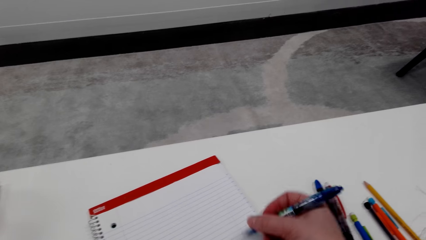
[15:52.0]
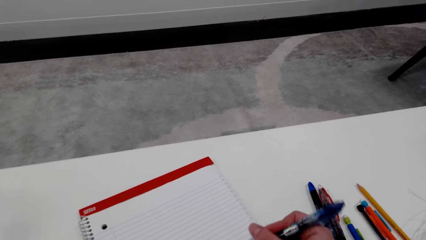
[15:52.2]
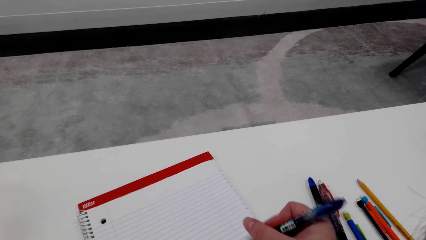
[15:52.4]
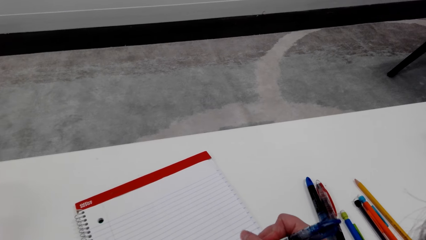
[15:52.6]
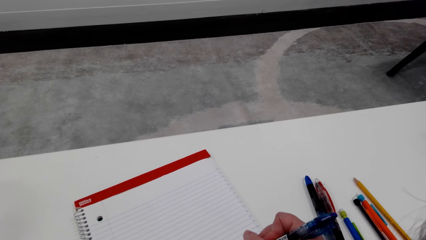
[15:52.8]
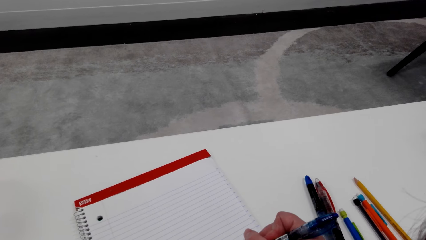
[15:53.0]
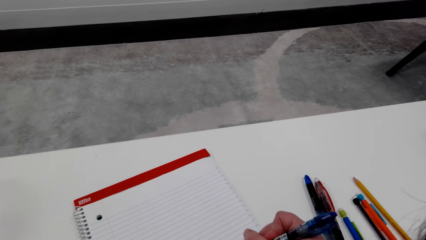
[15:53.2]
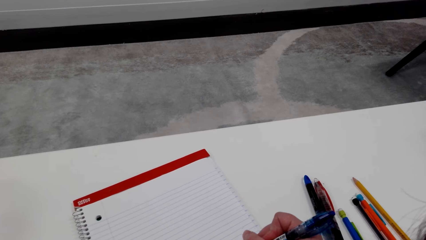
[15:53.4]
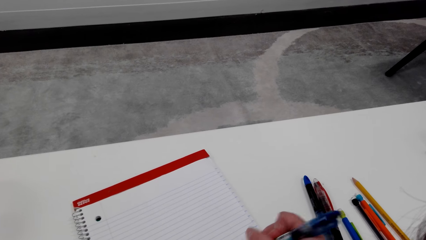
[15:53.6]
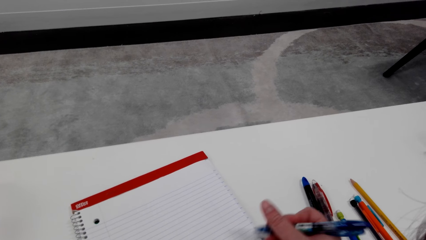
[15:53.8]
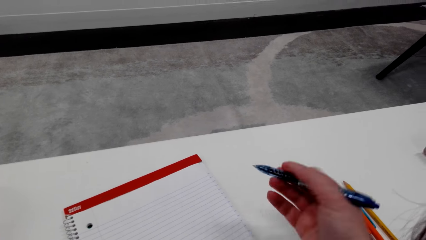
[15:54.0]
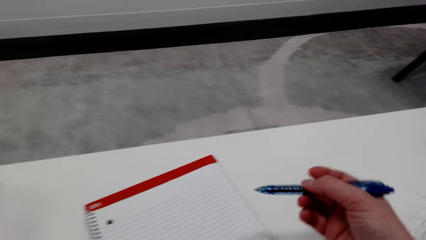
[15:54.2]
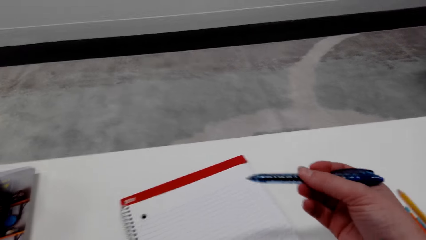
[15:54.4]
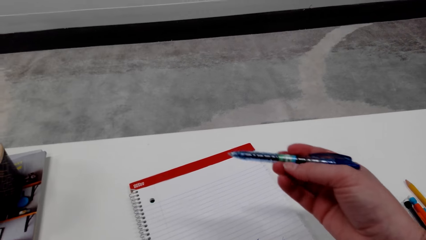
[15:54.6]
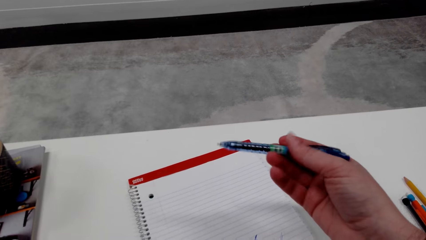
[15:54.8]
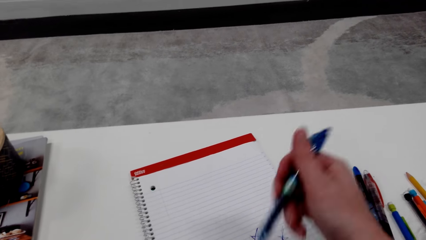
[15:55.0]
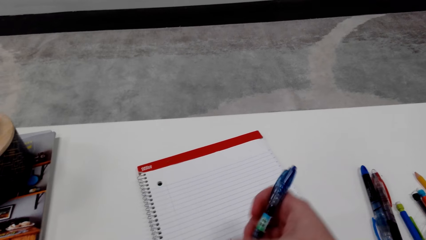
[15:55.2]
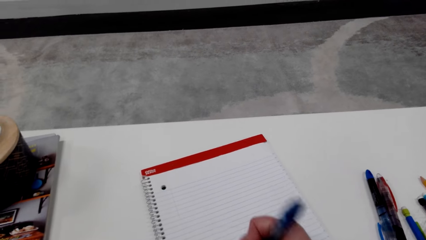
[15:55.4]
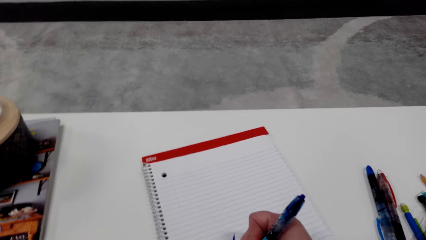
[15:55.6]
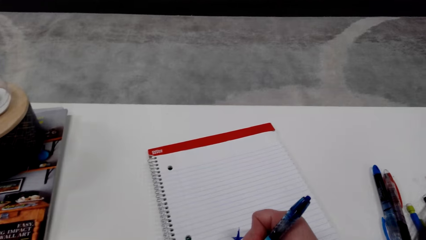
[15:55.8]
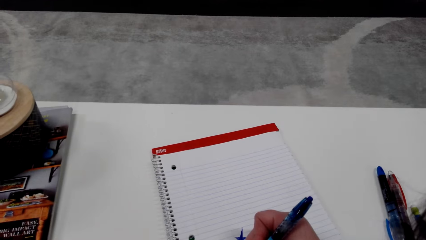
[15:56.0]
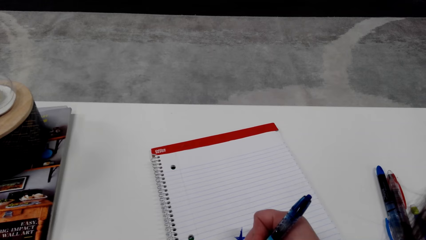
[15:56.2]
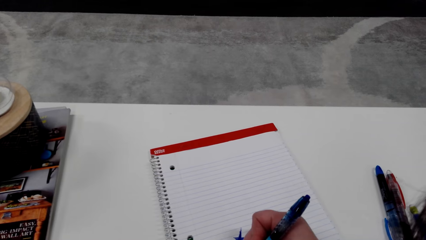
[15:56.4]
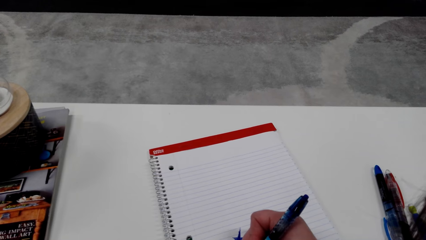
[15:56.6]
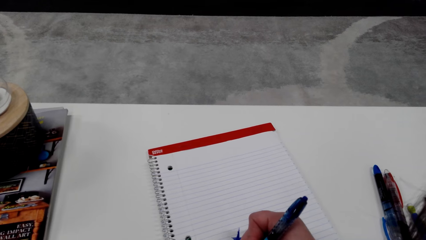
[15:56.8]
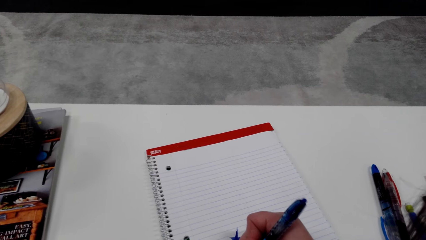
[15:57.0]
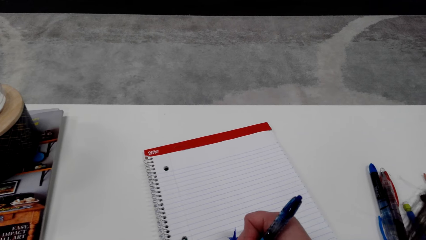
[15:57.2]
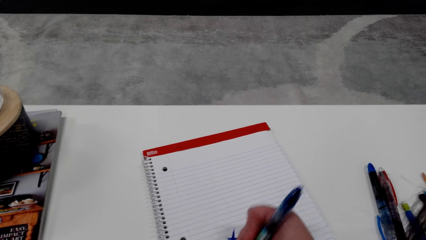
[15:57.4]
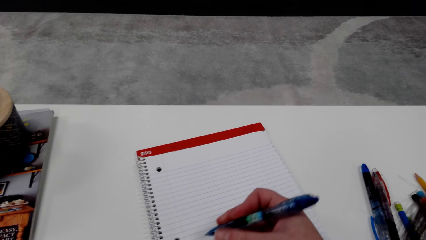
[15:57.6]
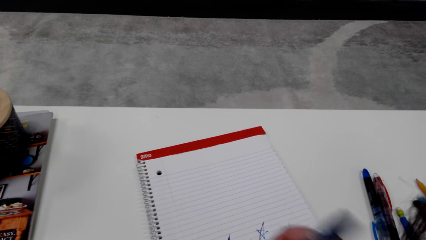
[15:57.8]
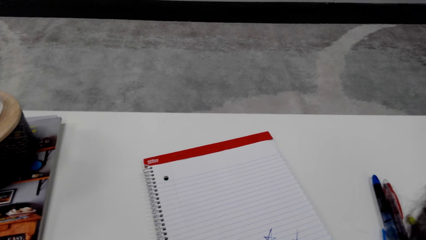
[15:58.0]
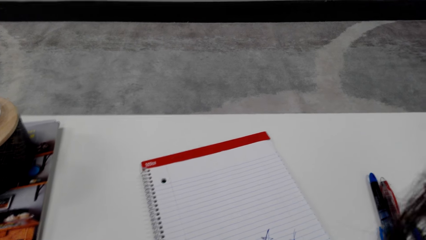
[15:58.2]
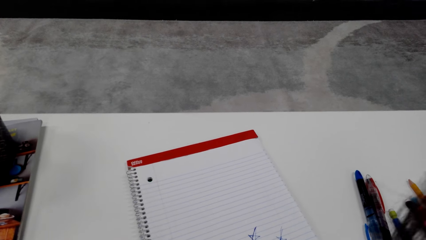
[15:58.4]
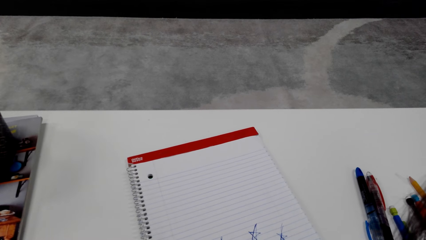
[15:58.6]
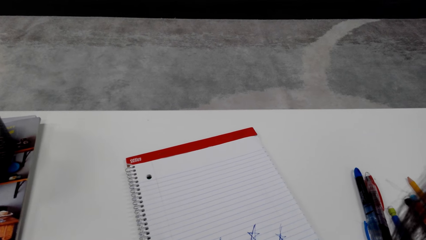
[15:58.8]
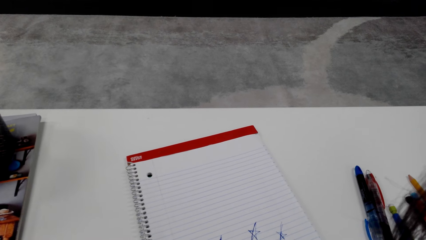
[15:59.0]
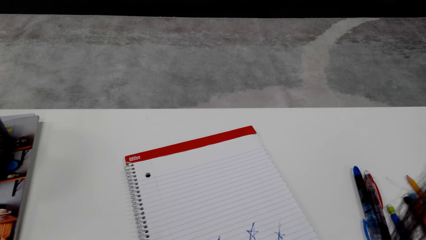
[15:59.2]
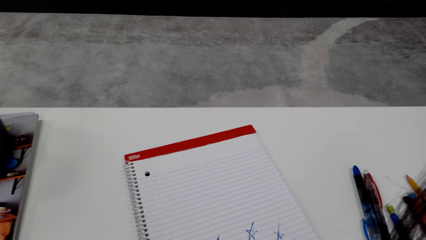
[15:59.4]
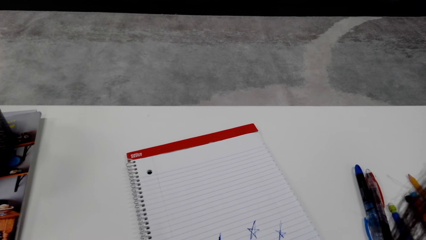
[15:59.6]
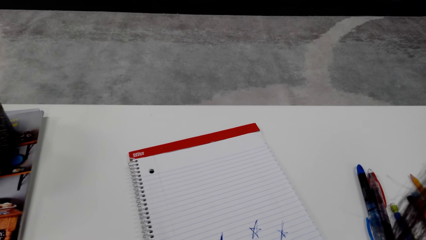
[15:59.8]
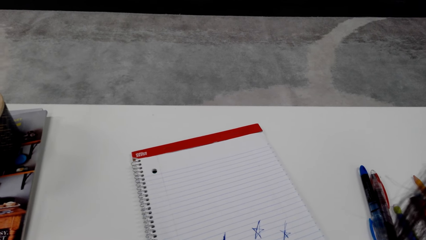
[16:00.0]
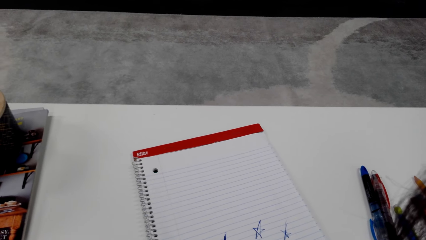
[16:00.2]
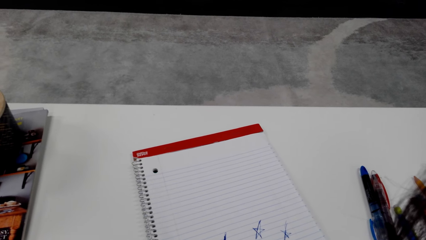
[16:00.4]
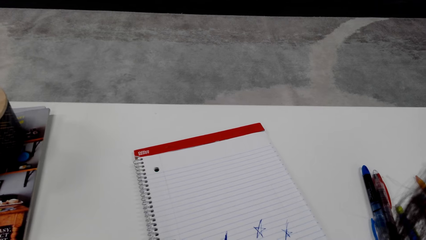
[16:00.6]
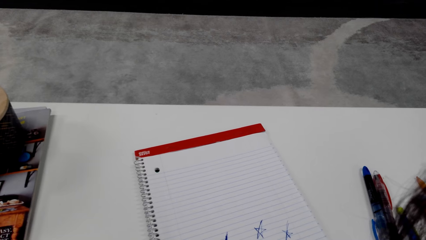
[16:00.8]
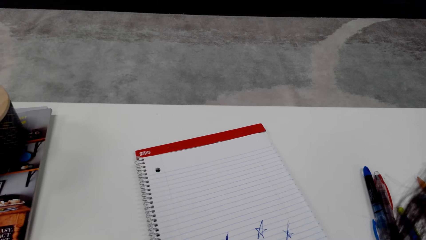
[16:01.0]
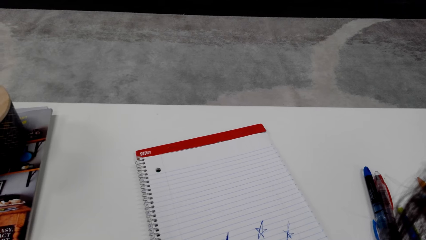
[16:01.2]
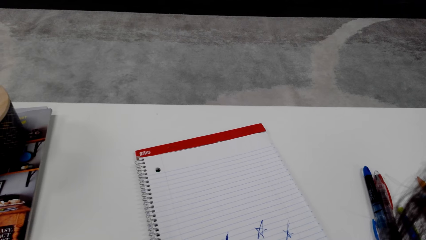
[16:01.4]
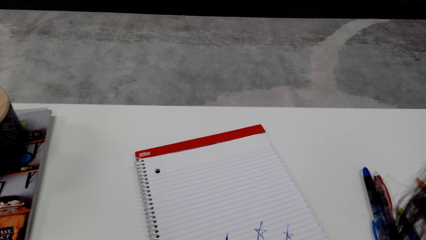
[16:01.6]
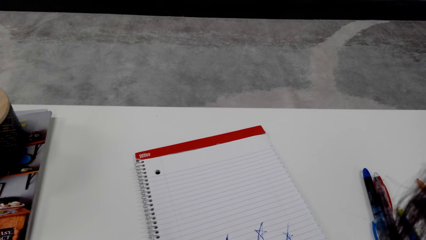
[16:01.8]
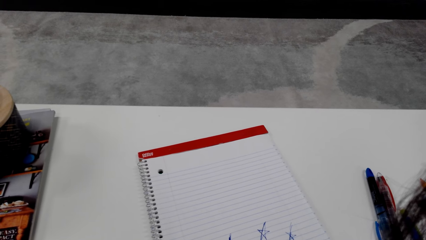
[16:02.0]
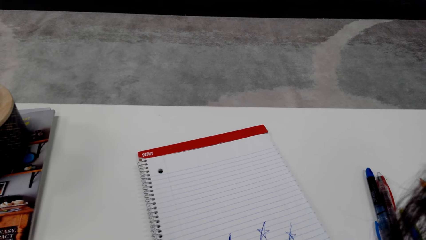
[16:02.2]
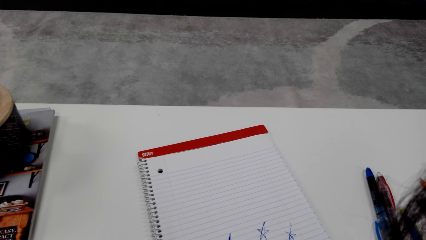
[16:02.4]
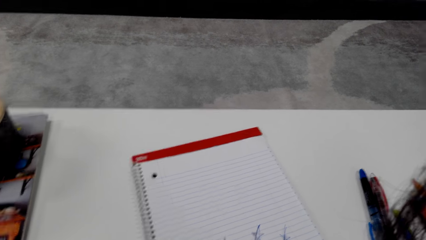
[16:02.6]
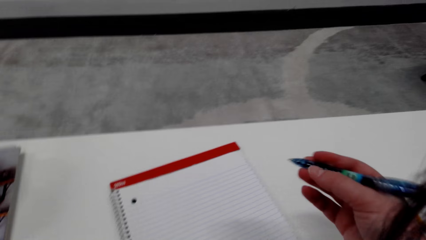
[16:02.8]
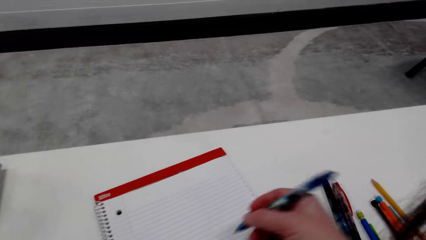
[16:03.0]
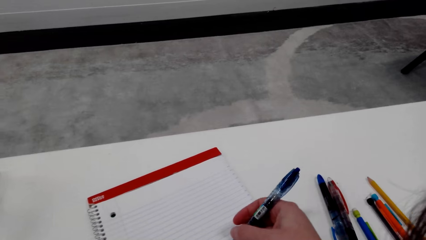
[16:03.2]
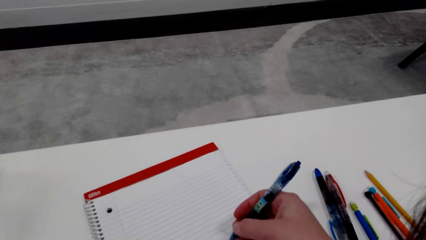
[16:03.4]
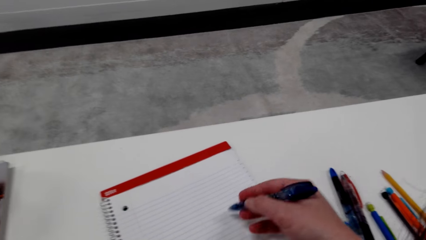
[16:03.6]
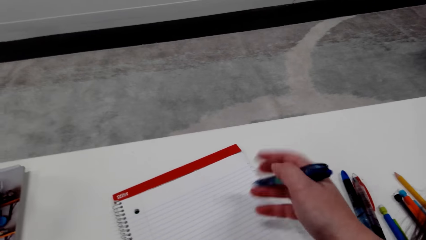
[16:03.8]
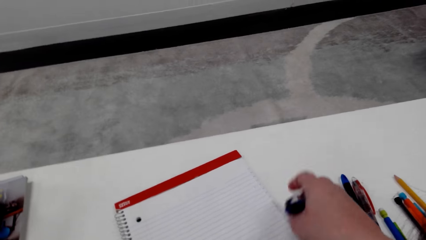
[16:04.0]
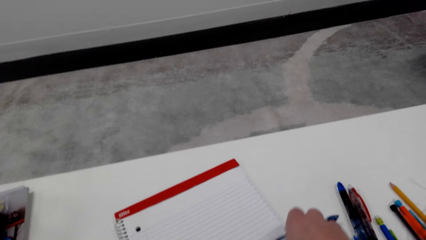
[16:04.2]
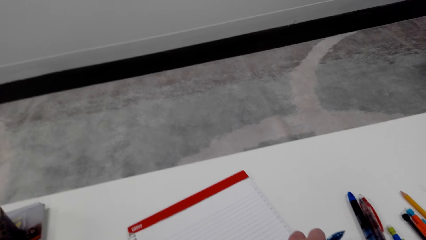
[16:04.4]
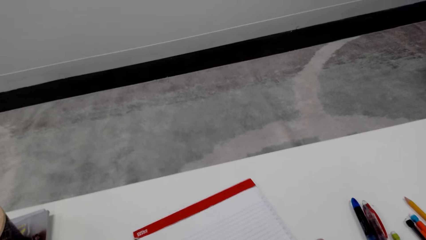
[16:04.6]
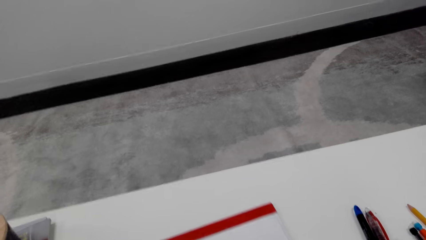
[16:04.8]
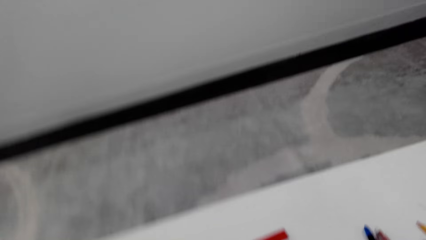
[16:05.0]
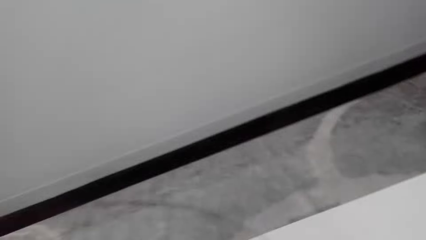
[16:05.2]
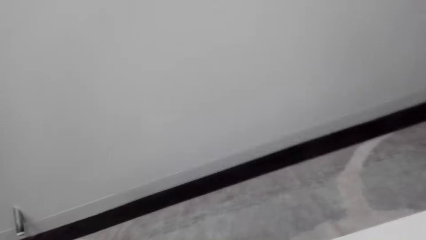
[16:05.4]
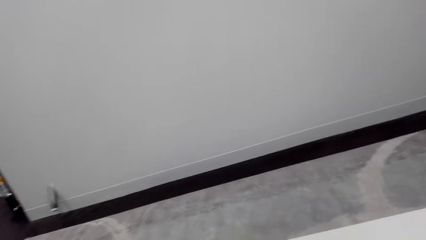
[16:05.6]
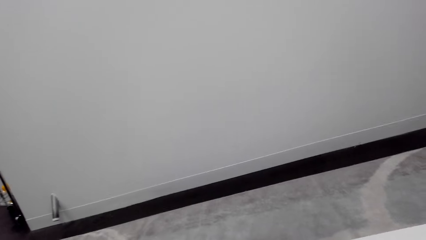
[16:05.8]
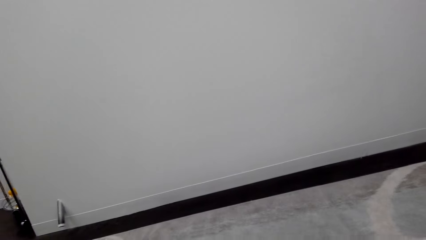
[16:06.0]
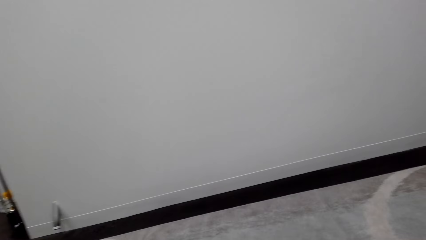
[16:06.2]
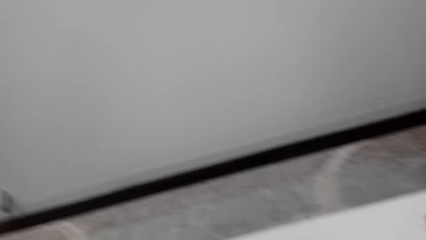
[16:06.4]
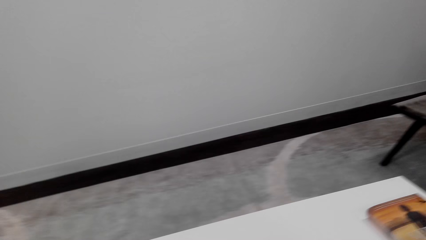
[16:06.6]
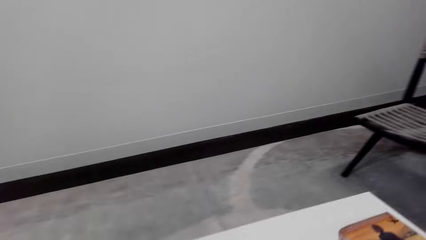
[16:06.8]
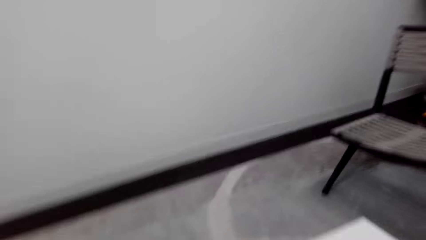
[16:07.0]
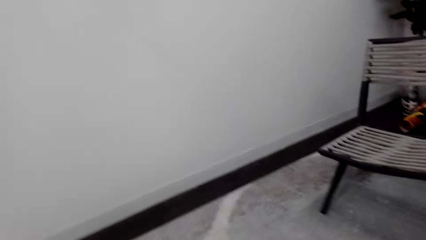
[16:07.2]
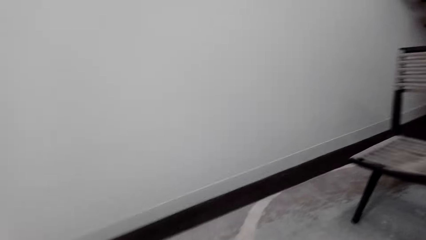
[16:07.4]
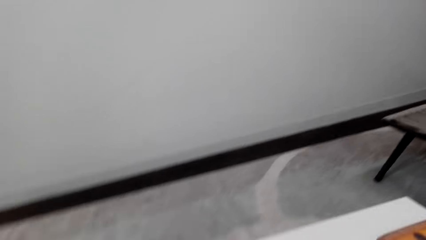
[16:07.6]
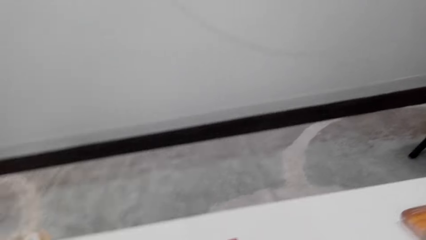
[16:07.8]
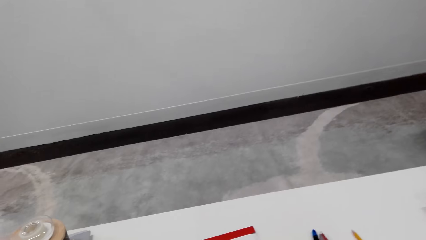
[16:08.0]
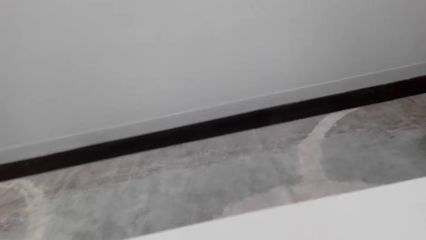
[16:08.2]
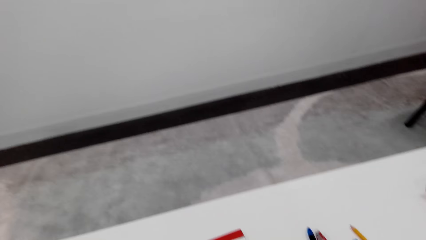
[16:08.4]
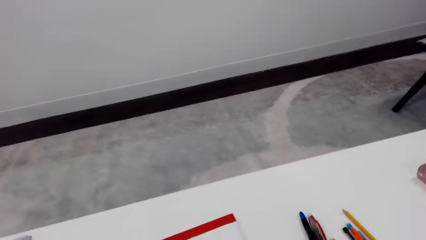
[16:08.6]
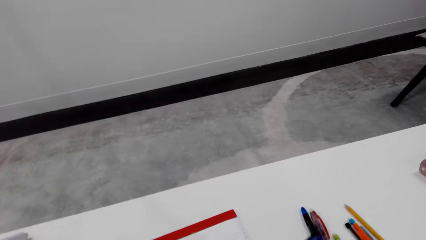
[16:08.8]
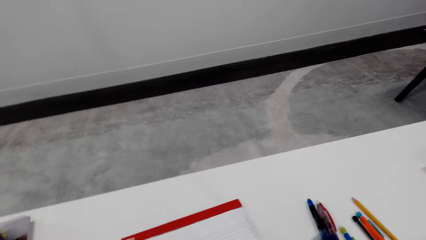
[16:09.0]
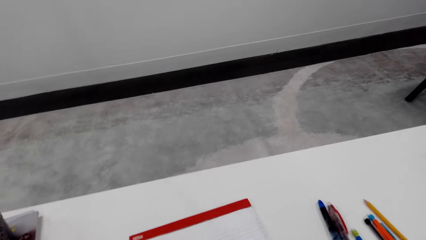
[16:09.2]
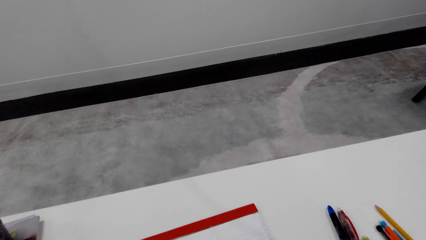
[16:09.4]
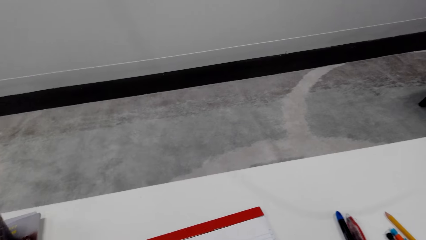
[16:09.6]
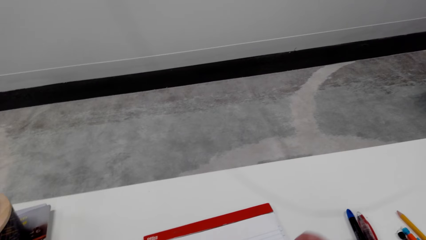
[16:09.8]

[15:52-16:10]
The camera wearer adjusts a pen on her hand. She draws on a book with the pen. She adjusts the pen on her hand. She draws on the book with the pen. She looks around a room. She converses. She draws on the book with the pen. She adjusts the book on the table. She looks around the room.
